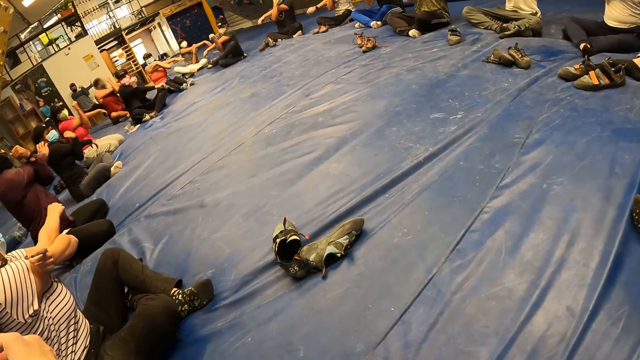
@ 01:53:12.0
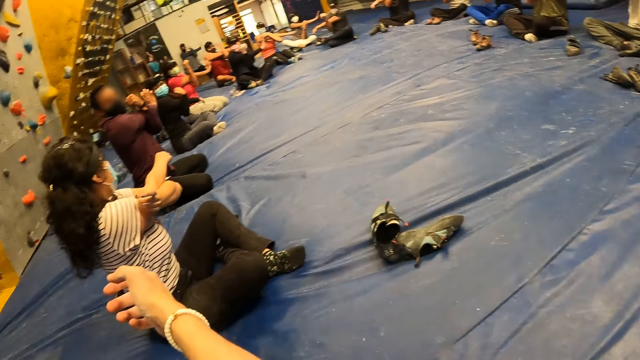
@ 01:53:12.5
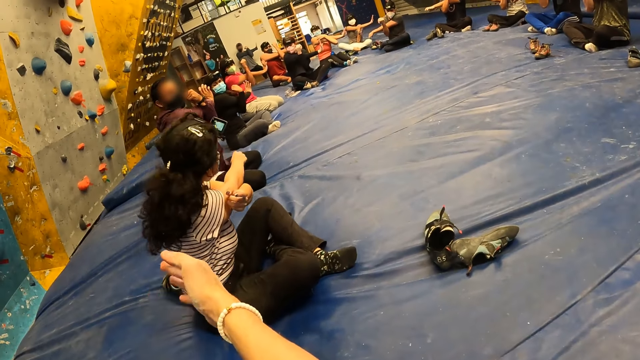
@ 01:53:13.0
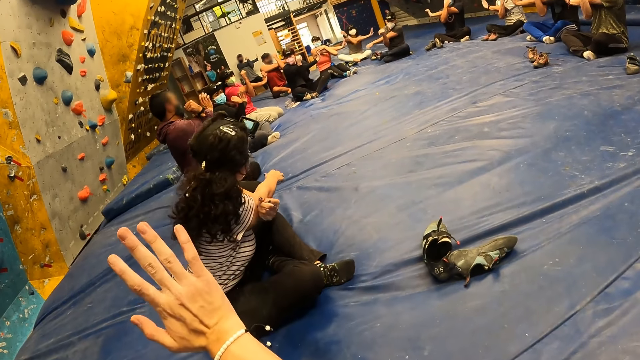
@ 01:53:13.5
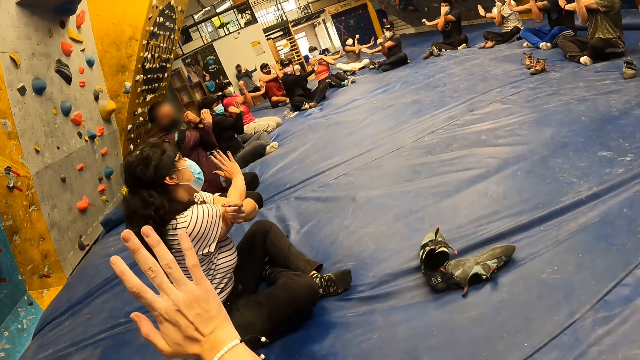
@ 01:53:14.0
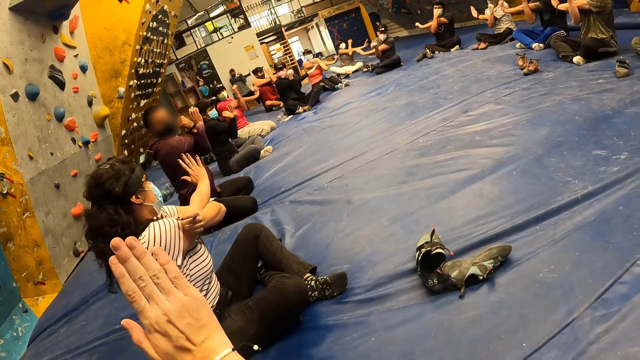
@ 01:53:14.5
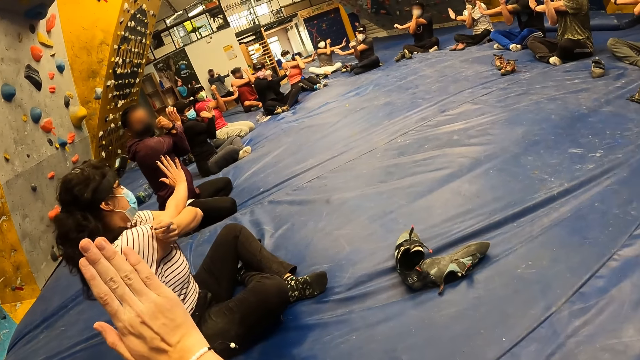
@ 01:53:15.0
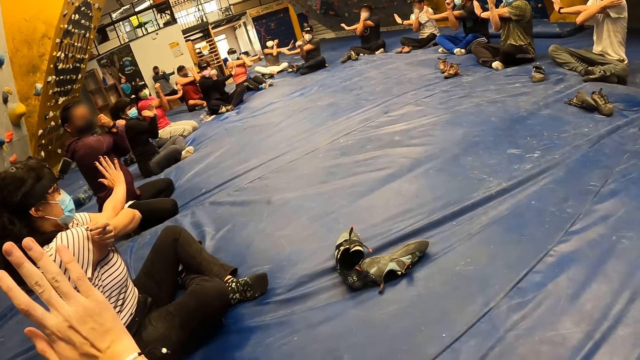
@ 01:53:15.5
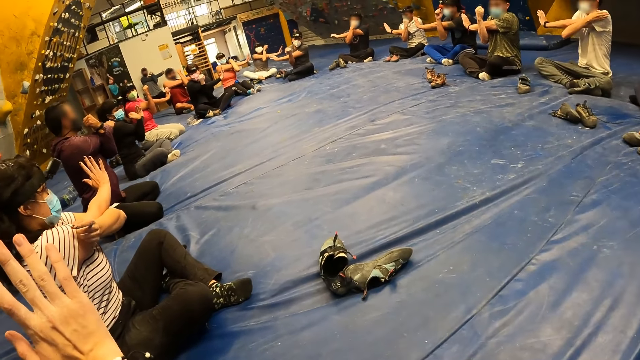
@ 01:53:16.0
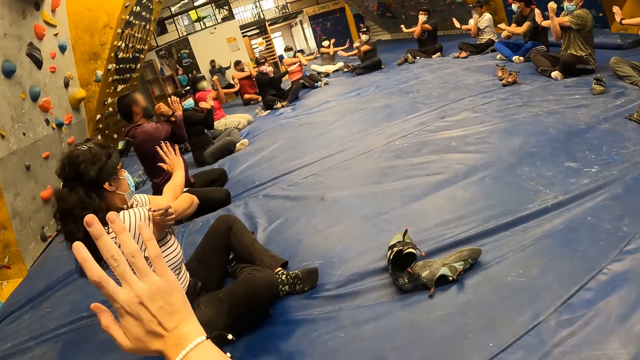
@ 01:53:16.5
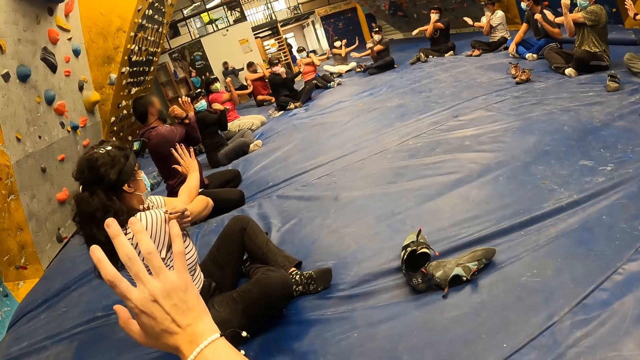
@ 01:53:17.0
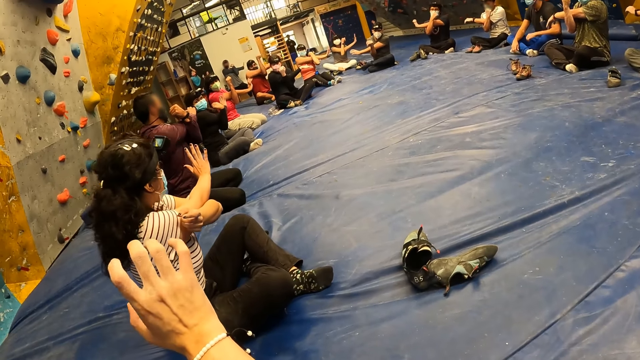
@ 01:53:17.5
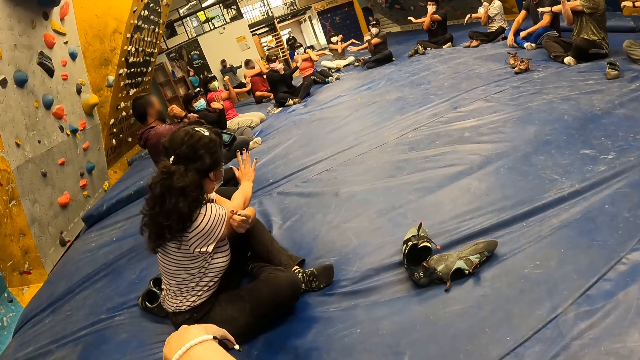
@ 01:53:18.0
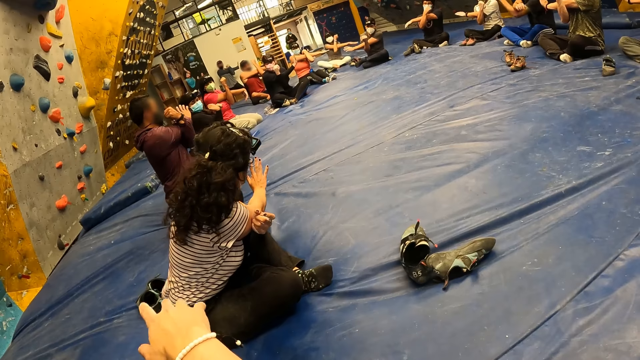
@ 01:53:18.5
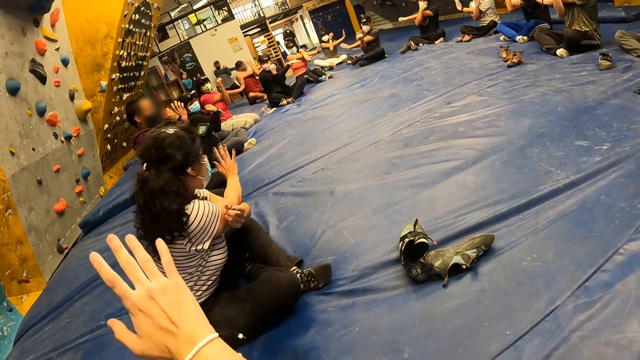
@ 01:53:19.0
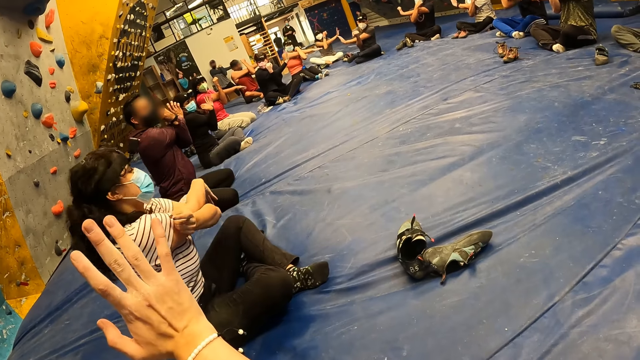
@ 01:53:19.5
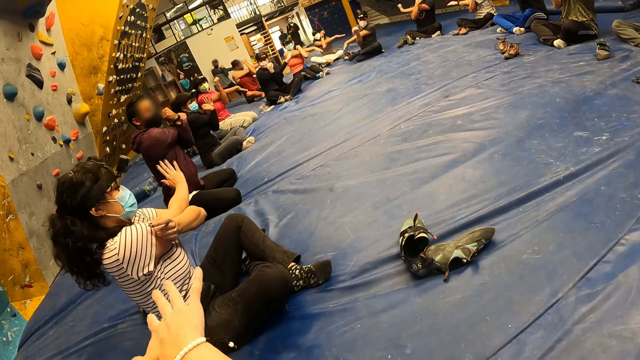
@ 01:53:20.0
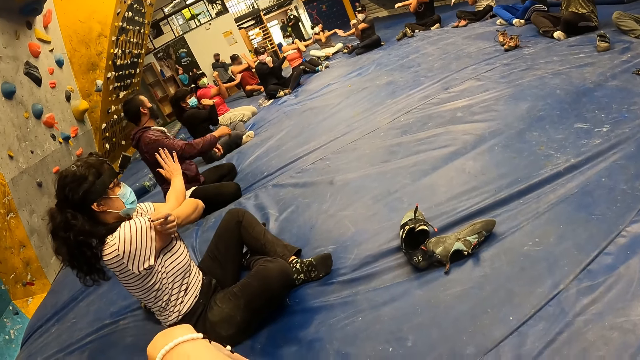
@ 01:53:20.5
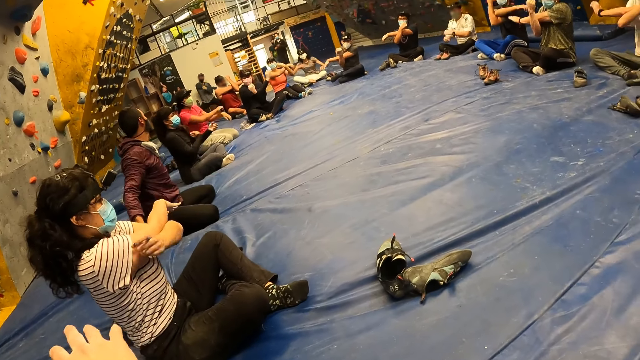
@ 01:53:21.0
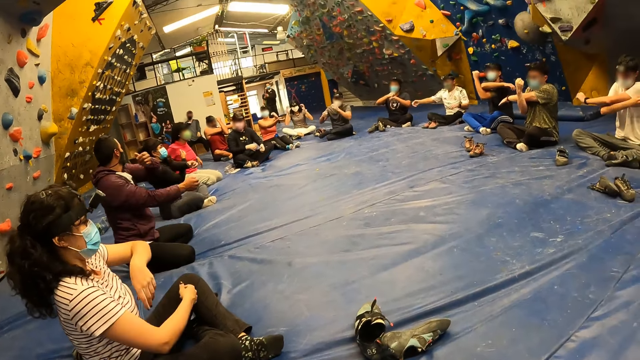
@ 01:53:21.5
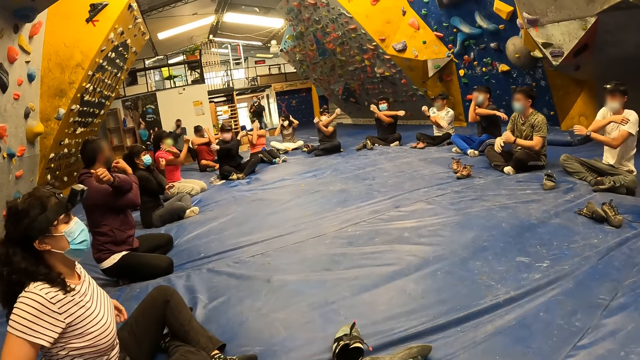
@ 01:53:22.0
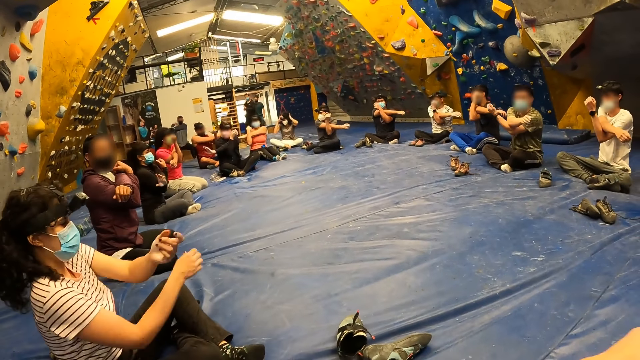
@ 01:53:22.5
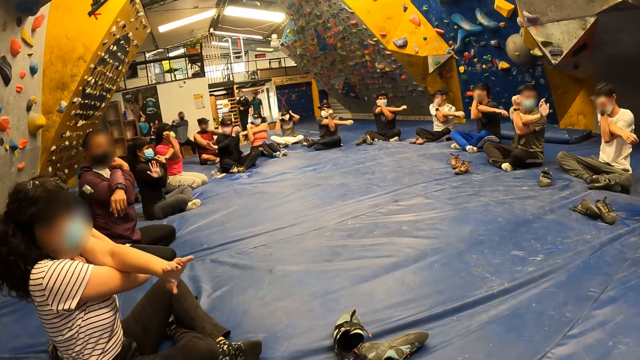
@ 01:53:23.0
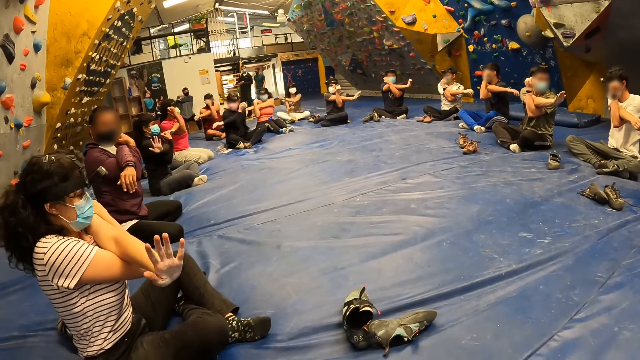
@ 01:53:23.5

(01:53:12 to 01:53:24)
The camera wearer stretches his right hand. He opens his right palm. The man drops both hands on his lap. The woman stretches both hands. The camera wearer switches arms.

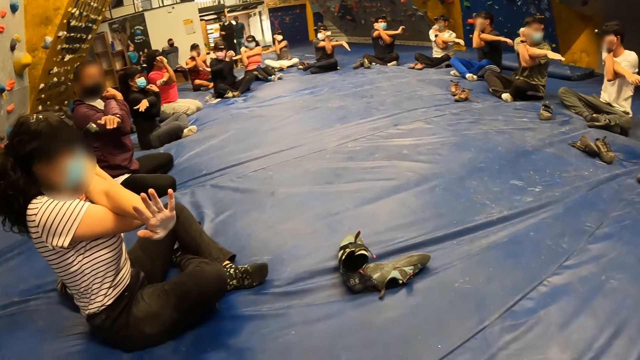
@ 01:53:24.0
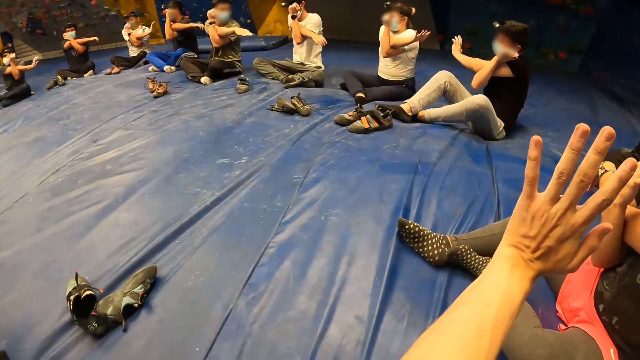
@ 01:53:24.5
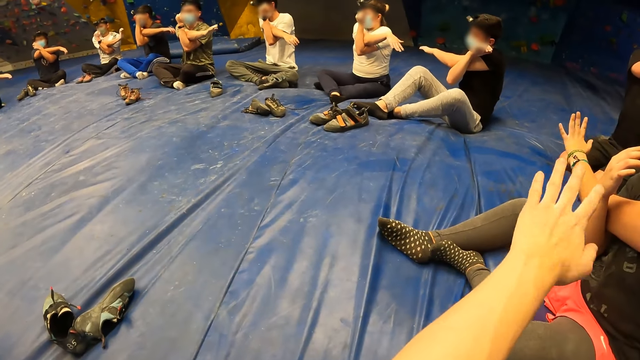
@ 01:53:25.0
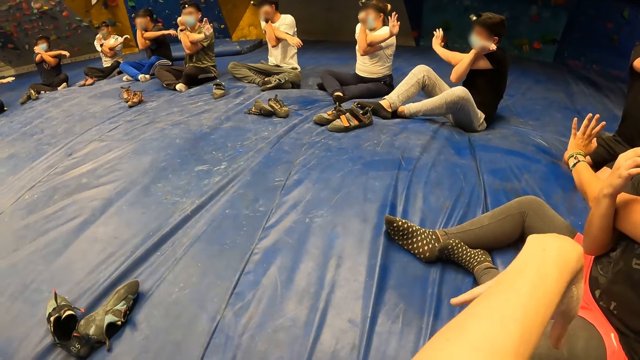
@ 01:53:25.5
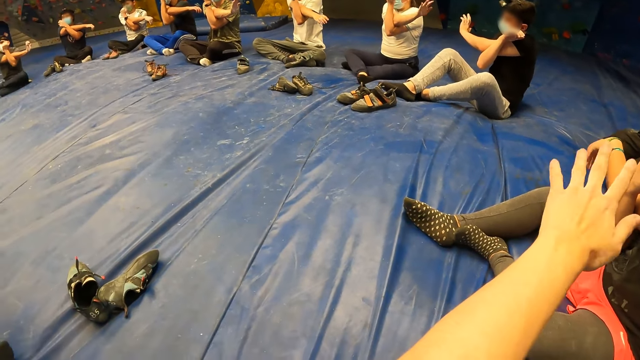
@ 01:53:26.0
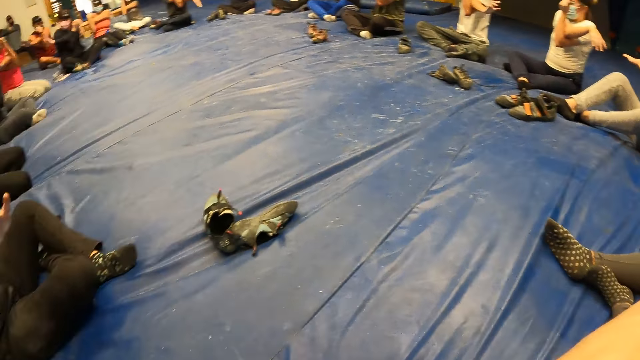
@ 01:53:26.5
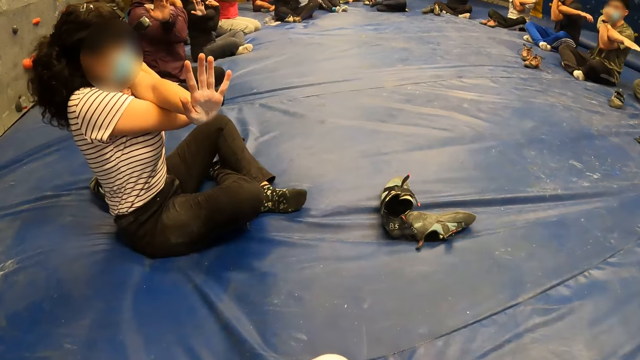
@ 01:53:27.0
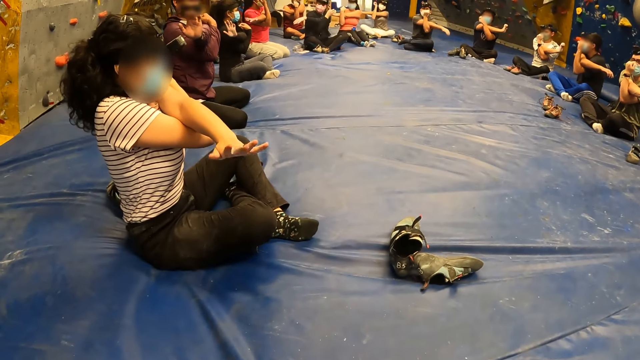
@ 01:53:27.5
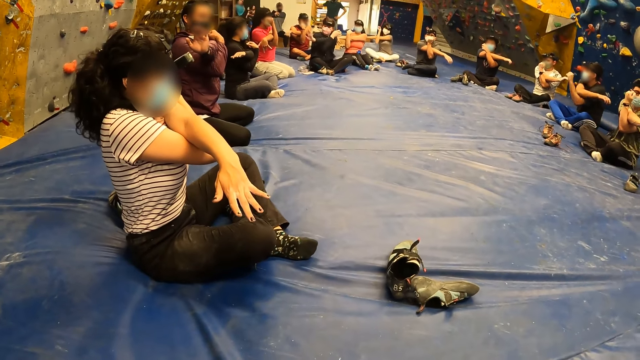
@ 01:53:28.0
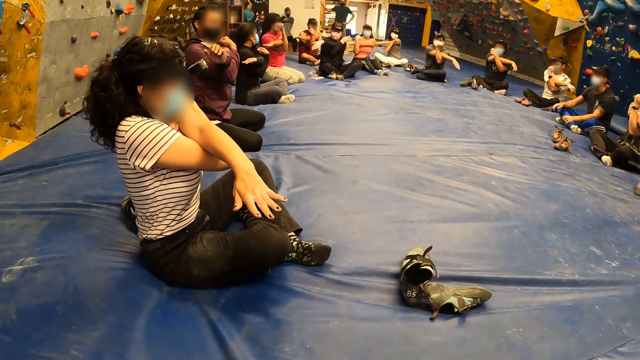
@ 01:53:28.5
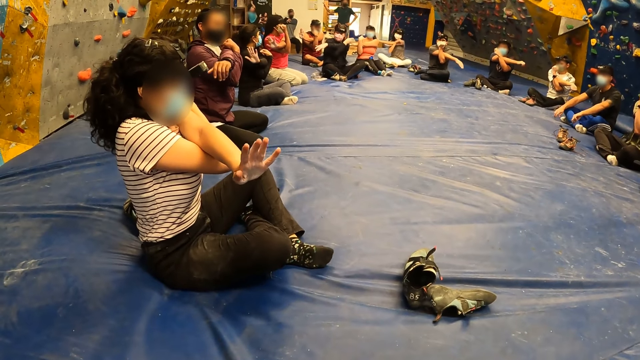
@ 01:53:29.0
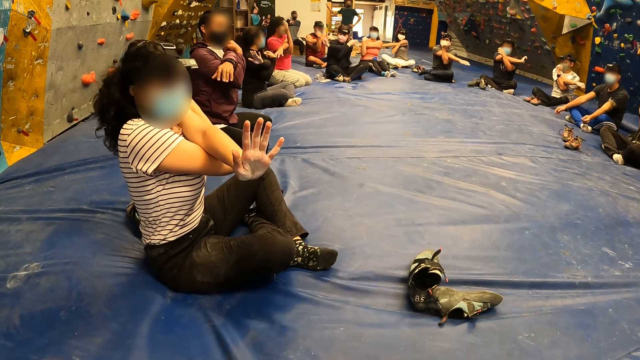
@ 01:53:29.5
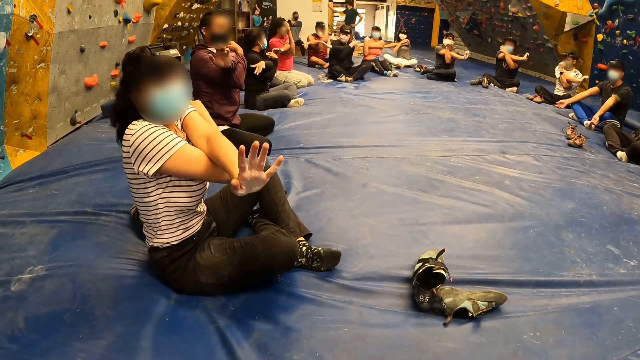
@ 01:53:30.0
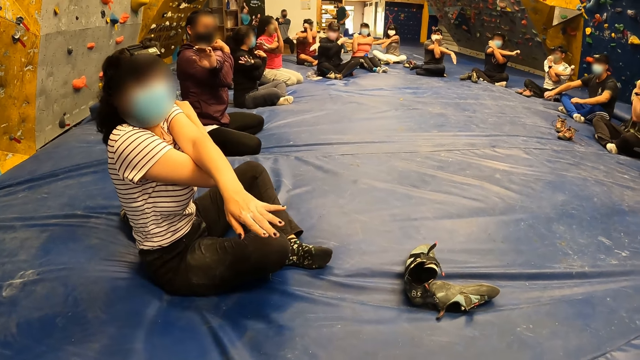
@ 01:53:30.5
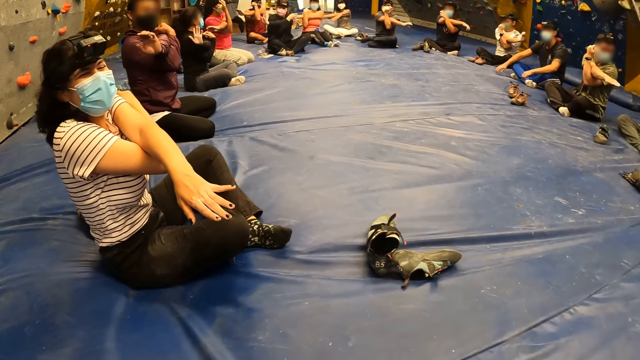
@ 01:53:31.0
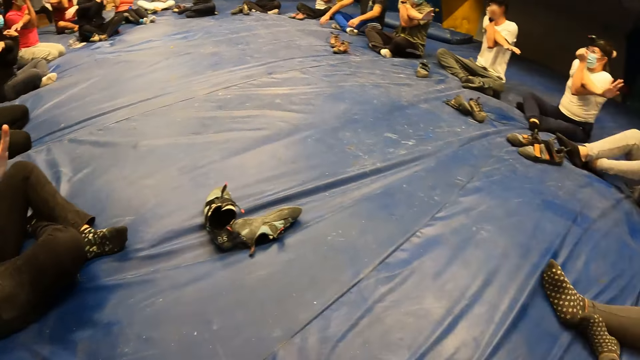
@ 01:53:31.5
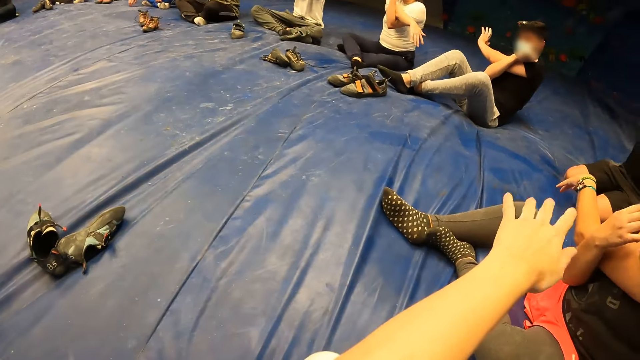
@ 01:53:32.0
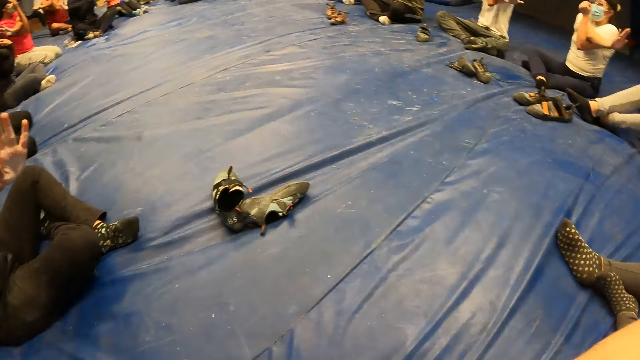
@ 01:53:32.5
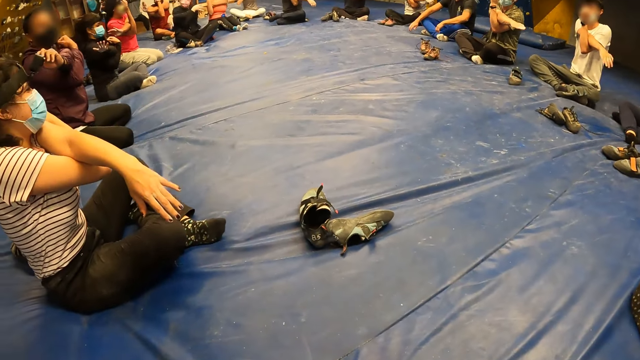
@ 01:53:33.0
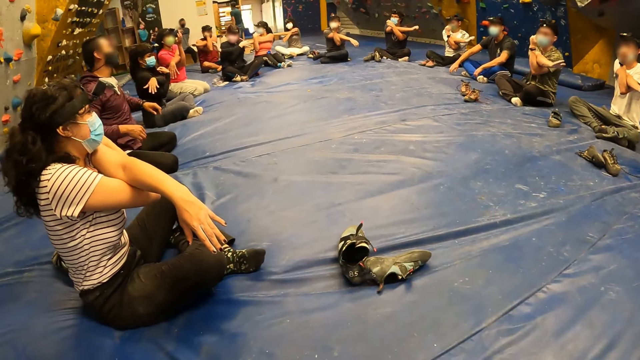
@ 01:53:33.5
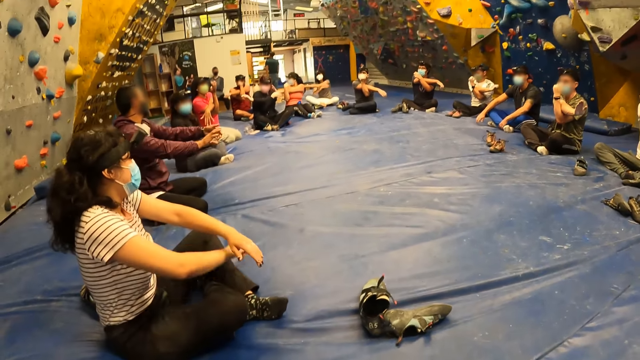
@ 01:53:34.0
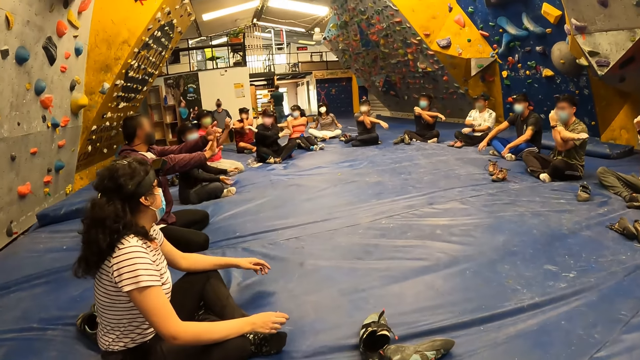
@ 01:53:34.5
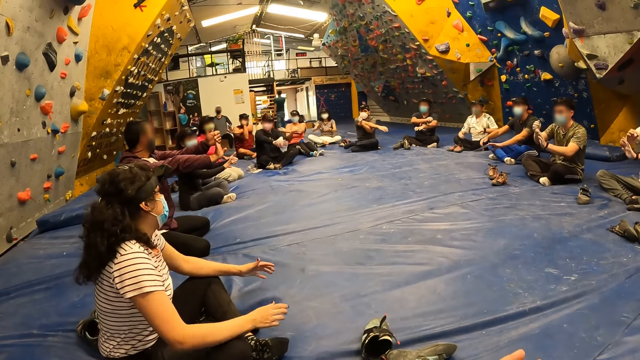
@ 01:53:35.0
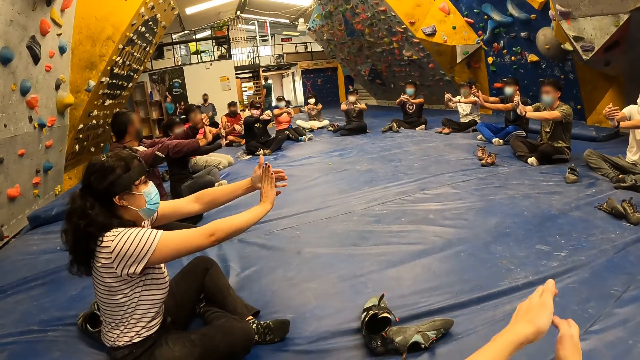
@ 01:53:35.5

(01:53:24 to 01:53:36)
The camera wearer looks around. He stretches his right hand, moves his left wrist, and looks around. He talks to the woman. He looks around. The woman drops both hands on her lap. She stretches both hands.
